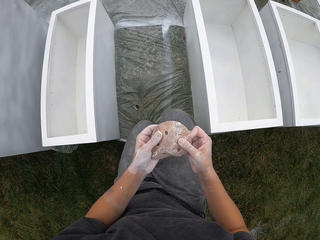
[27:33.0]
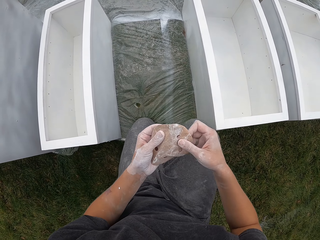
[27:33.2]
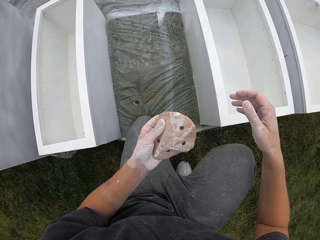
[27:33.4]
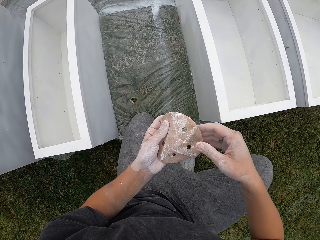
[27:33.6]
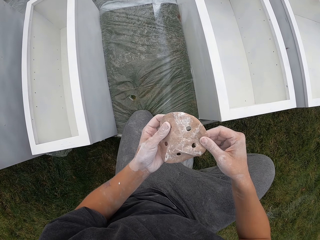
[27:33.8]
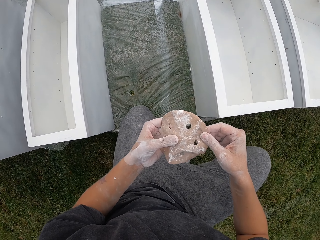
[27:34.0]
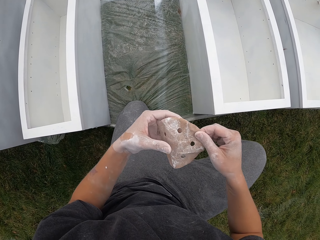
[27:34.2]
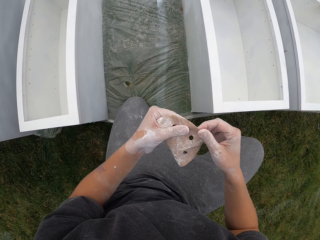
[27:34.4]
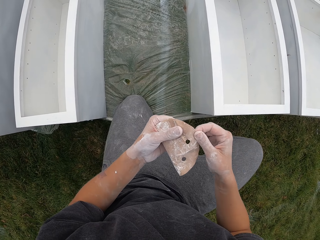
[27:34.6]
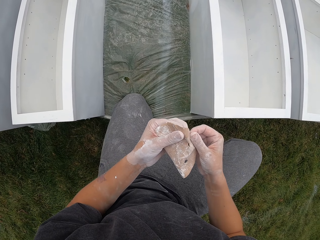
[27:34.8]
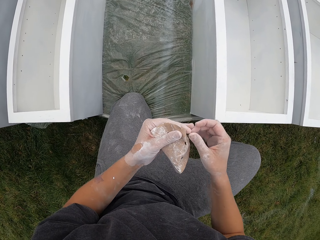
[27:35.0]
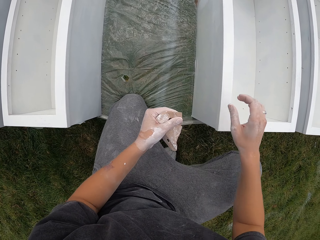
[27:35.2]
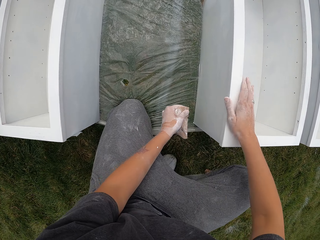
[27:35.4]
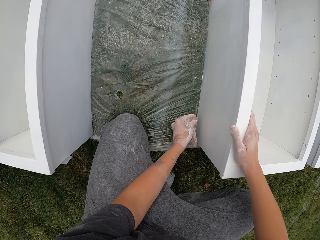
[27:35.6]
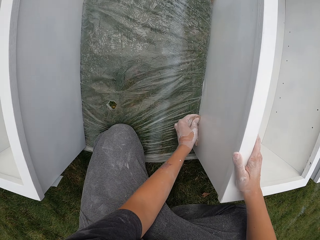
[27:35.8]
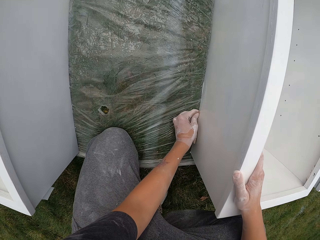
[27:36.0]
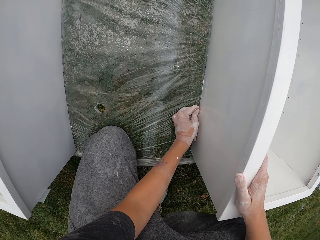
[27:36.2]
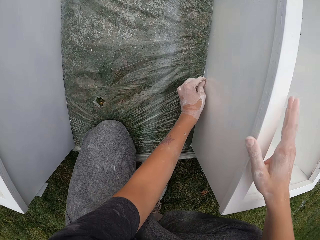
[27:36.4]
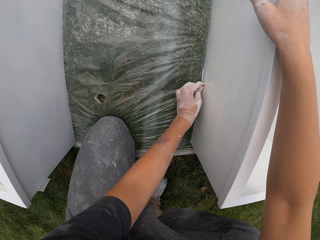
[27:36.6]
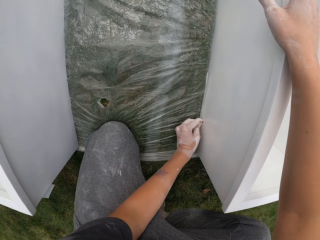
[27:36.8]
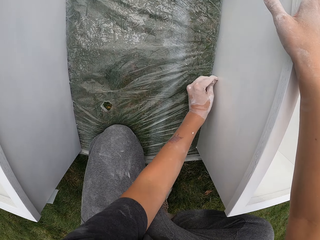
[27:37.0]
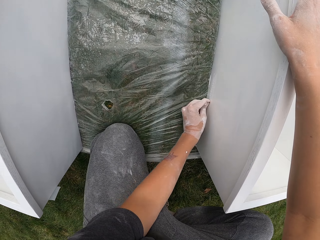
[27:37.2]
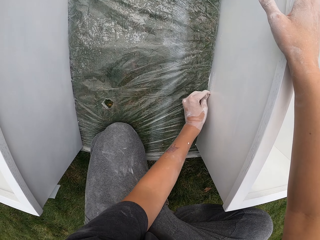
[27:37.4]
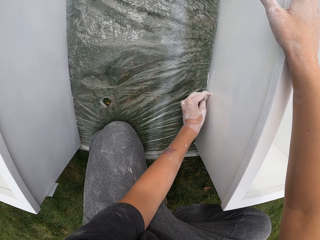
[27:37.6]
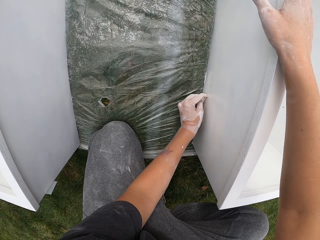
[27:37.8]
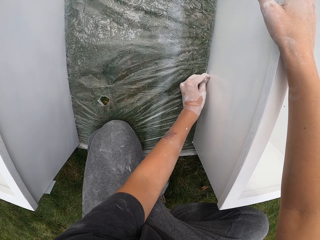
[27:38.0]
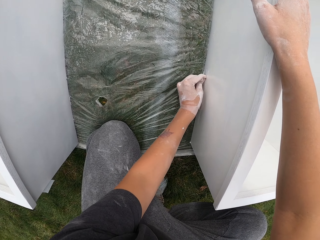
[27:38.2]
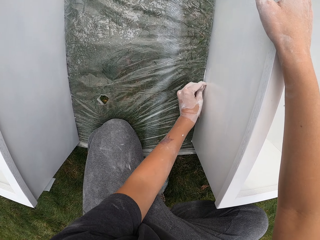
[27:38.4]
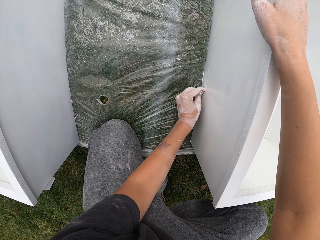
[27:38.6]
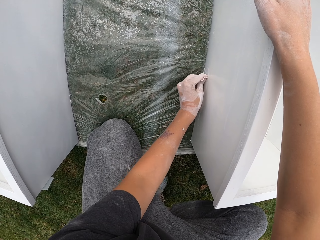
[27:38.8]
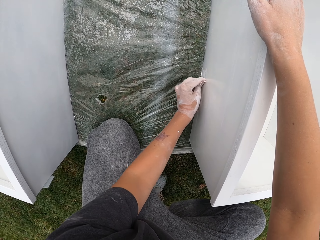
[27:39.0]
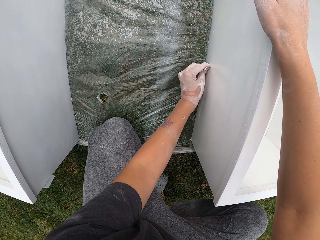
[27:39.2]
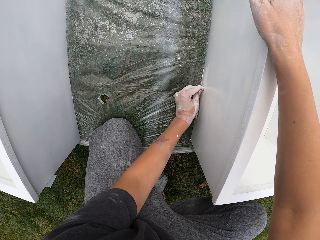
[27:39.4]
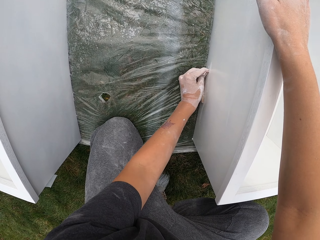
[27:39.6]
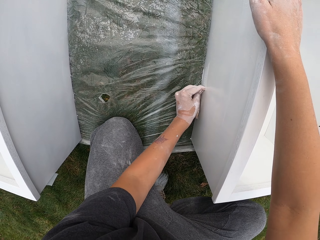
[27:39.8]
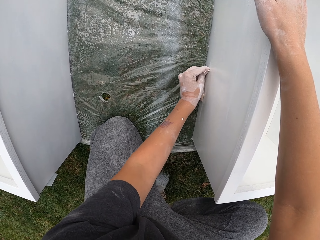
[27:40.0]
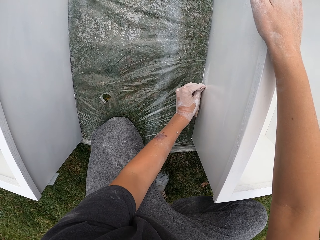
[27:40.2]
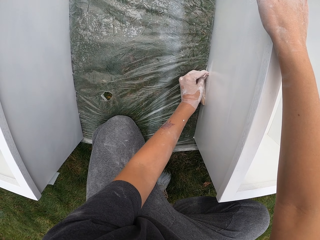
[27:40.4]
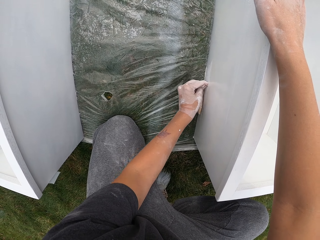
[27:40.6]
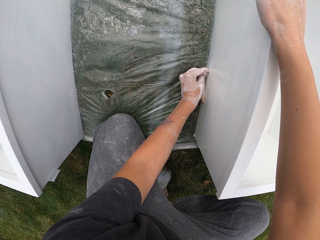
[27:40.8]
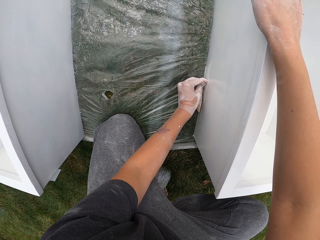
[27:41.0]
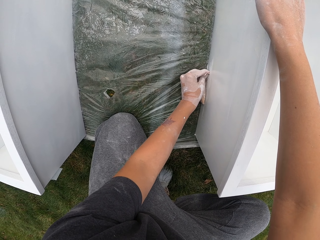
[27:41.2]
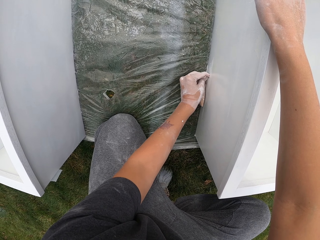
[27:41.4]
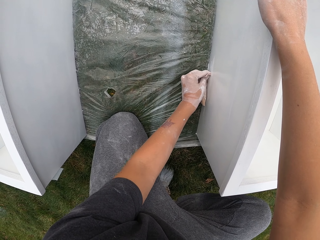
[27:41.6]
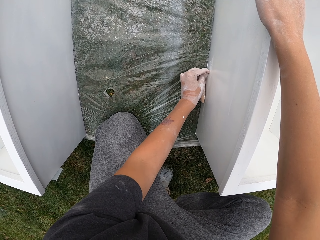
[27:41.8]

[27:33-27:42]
The camera wearer squats. They fold the sandpaper onto the index finger. They hold the drawer with the right hand. They smoothen the drawer with the sandpaper. They move the right arm. They hold the drawer with the right hand.

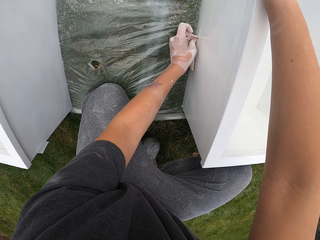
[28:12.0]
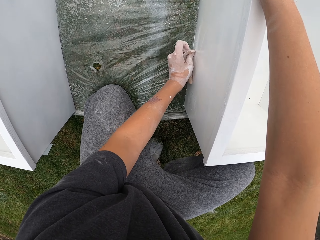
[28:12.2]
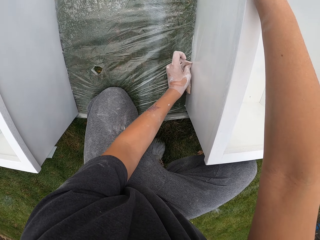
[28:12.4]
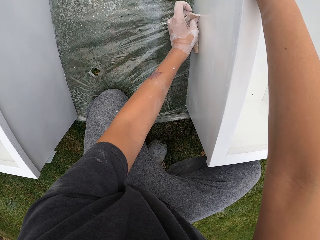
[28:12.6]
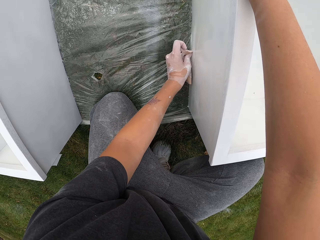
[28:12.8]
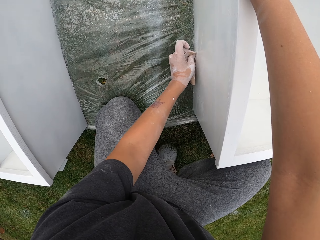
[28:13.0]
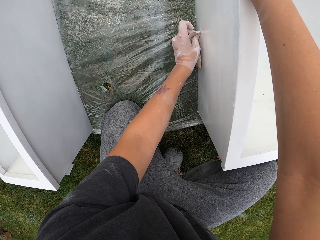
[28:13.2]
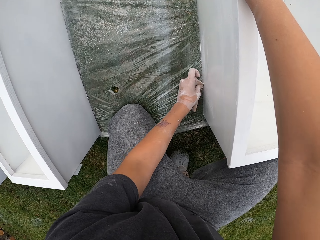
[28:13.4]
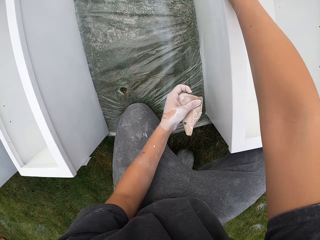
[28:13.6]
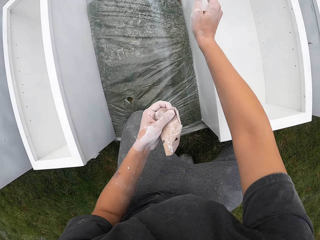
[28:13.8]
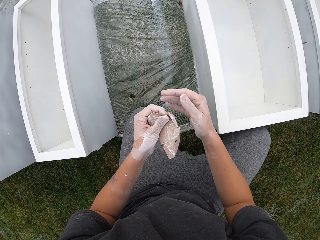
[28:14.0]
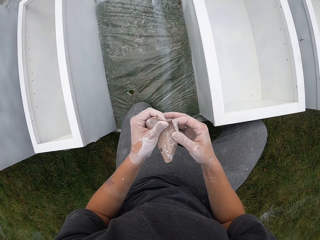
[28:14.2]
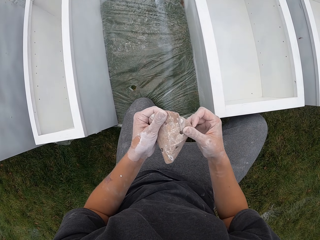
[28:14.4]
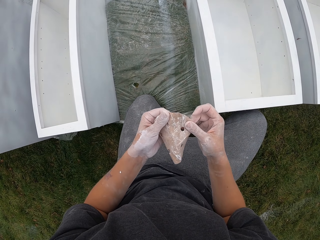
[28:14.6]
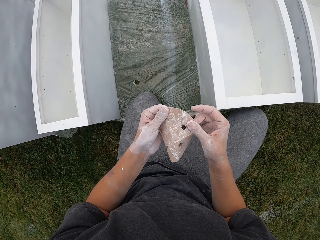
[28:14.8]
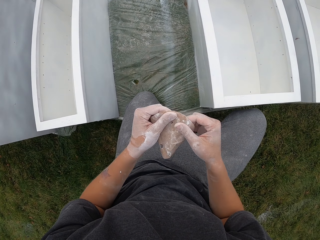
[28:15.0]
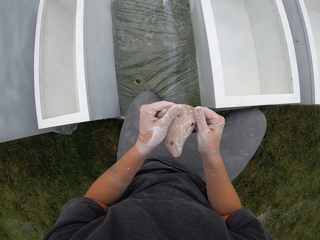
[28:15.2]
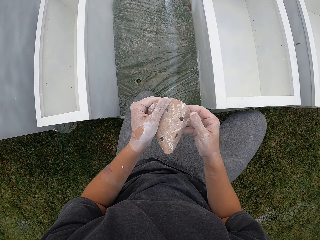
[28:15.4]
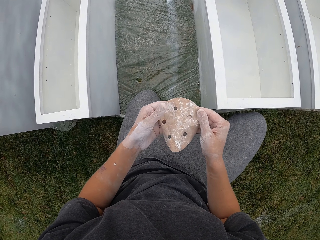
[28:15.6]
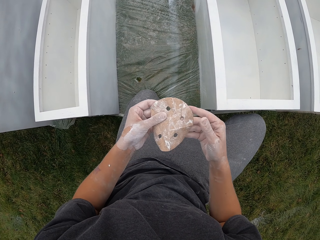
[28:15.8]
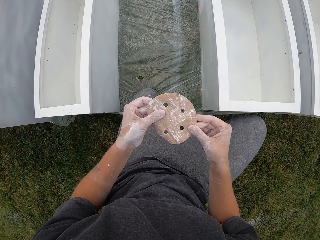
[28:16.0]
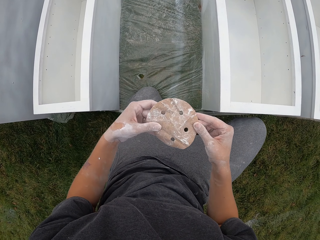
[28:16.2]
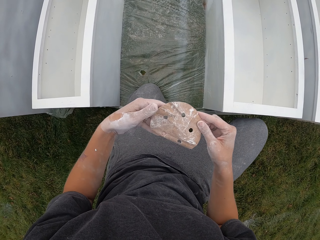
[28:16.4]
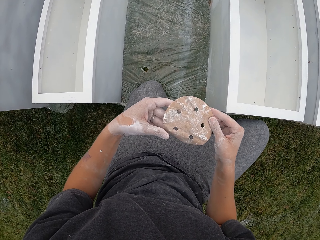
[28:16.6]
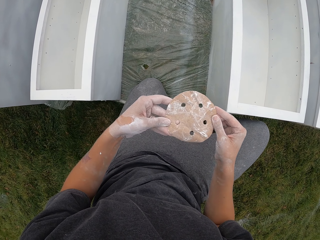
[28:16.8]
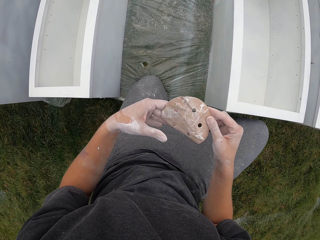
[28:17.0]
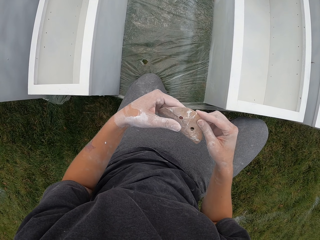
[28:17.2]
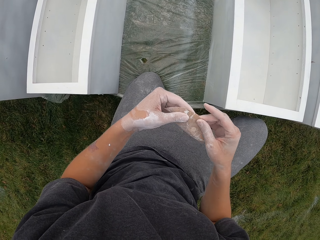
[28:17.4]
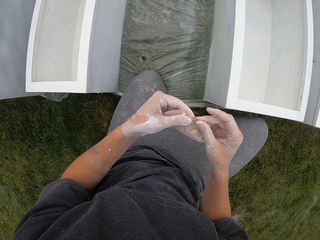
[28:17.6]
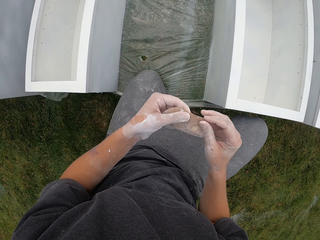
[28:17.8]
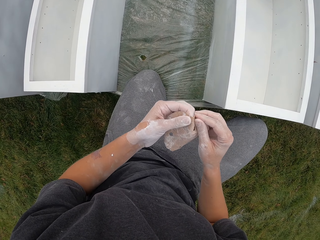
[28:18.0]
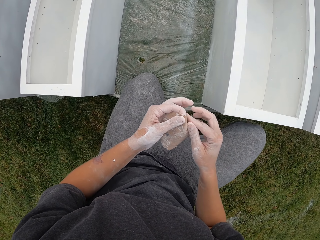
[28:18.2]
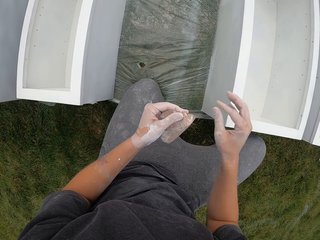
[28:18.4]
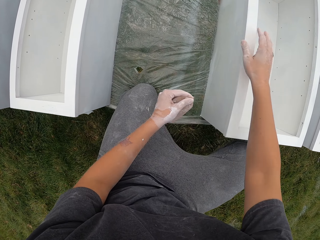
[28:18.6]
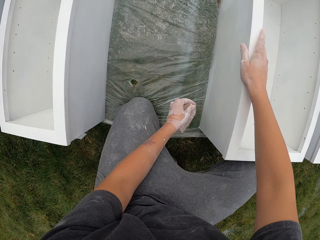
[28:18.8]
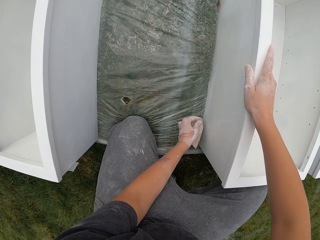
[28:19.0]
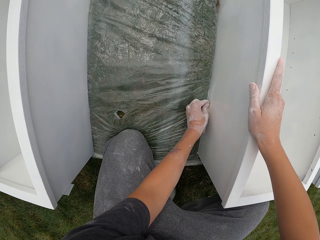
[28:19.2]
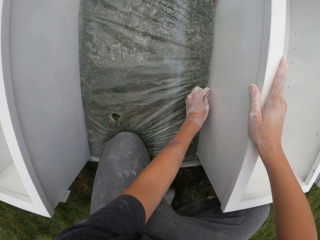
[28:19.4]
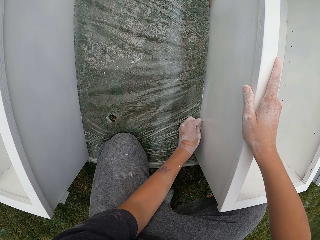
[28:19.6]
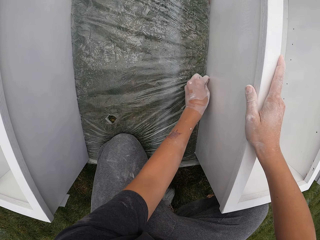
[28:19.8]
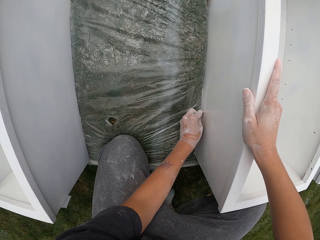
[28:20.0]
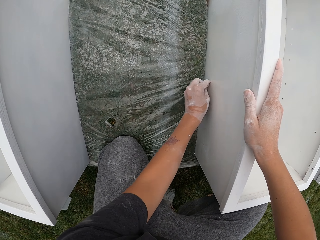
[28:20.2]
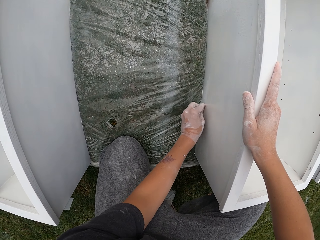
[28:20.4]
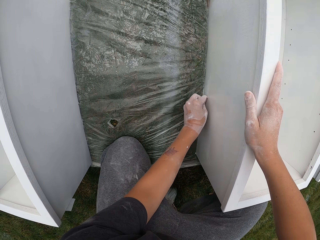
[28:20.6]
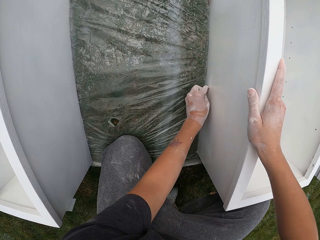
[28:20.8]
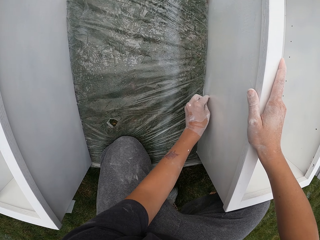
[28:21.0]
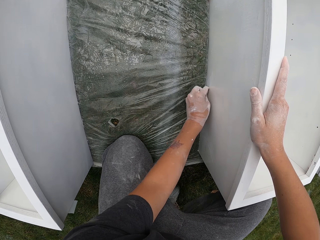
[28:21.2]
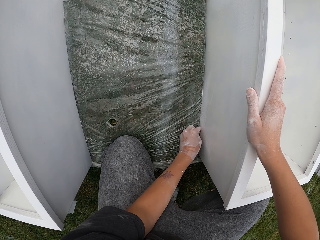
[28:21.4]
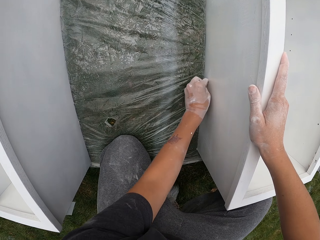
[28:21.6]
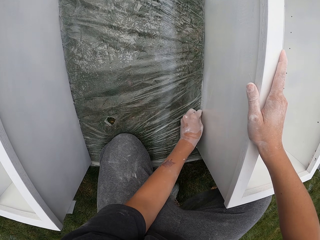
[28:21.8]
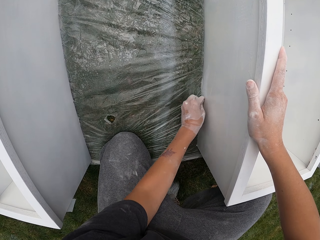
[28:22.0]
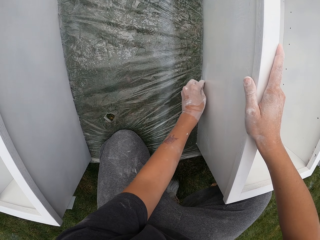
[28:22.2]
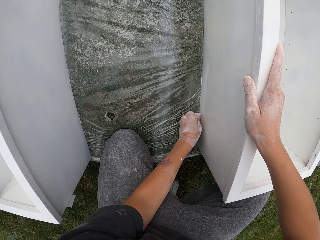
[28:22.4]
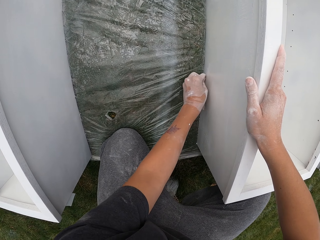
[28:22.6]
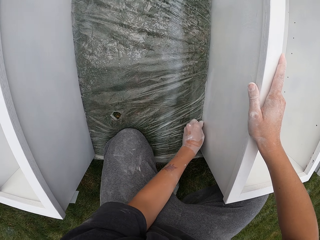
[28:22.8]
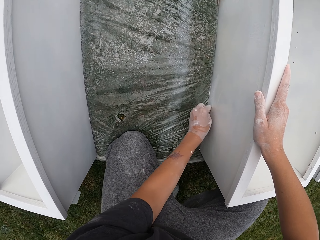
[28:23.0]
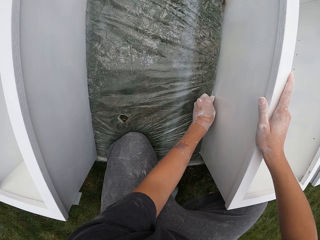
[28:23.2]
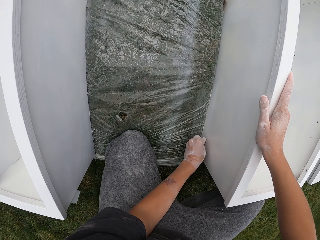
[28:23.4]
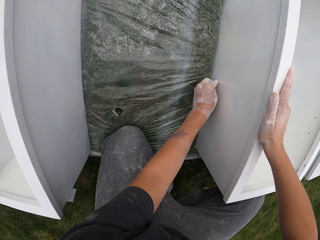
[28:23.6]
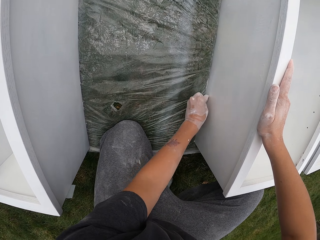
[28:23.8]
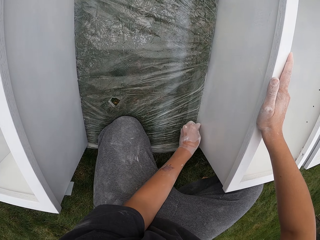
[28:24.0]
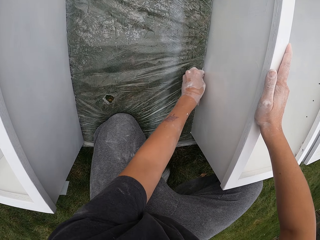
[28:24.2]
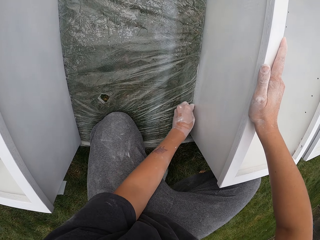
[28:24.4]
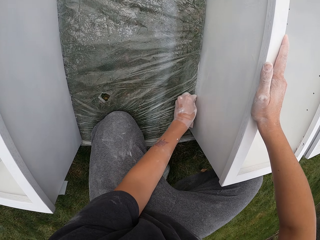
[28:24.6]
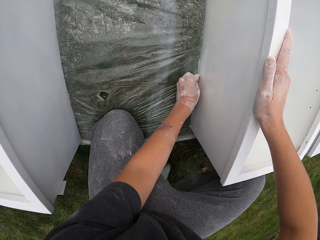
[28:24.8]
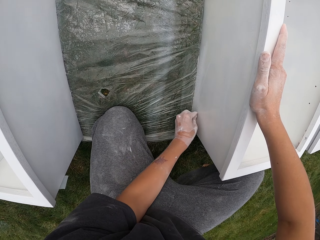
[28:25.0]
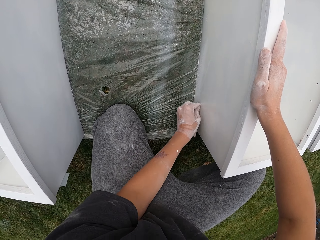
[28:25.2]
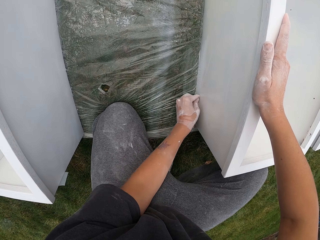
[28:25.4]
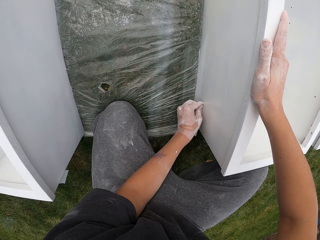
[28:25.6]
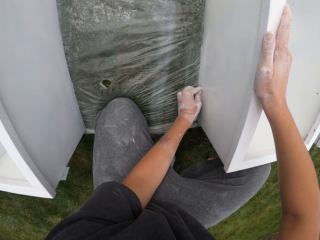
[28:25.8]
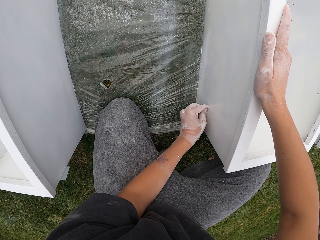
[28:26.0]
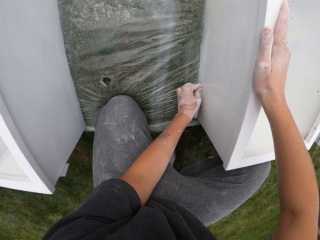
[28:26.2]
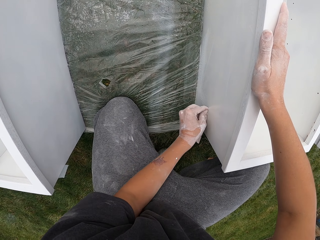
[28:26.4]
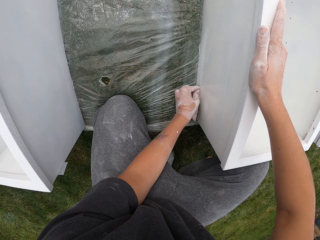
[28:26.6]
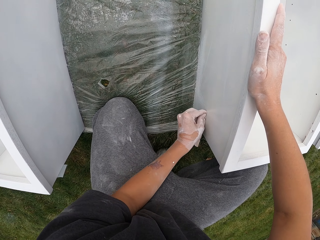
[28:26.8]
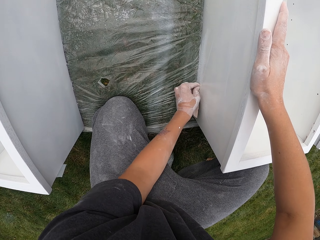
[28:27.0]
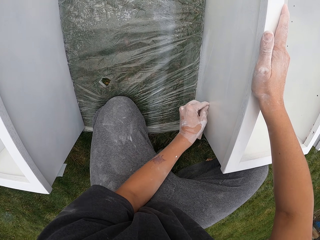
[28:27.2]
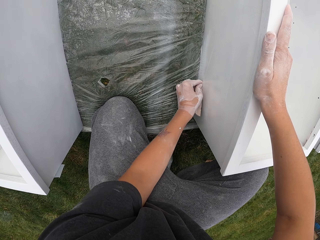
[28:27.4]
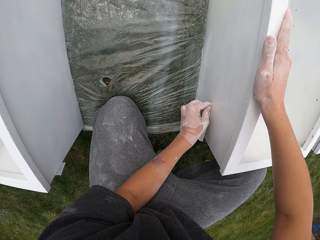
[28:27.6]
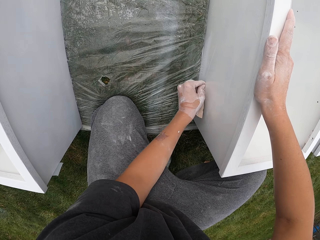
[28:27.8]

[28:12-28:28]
The camera wearer raises the left arm. They remove the right arm from the drawer. They touch the sandpaper with the right hand. They unfold the sandpaper. They fold the sandpaper. They hold the drawer with the right hand. They smoothen the drawer with the sandpaper.
